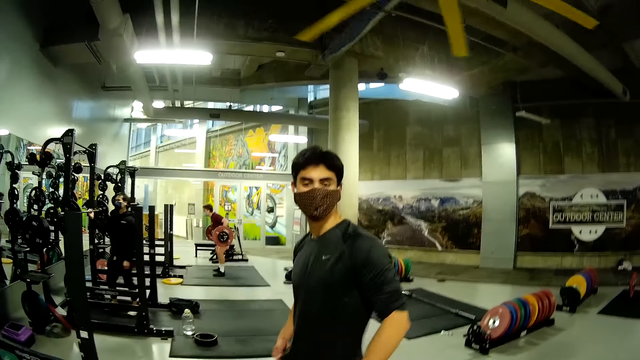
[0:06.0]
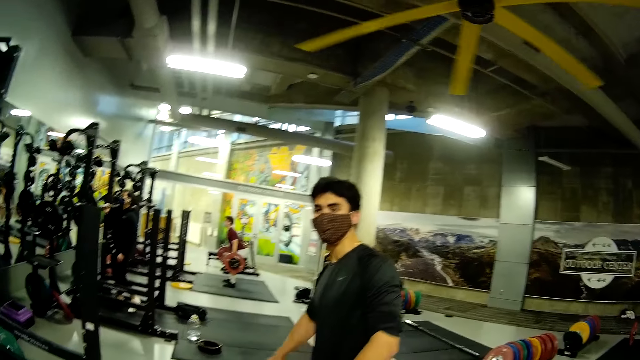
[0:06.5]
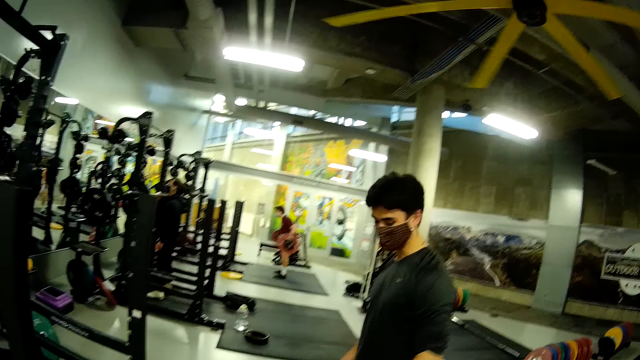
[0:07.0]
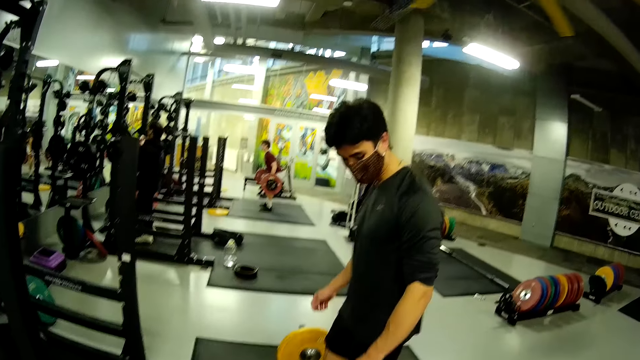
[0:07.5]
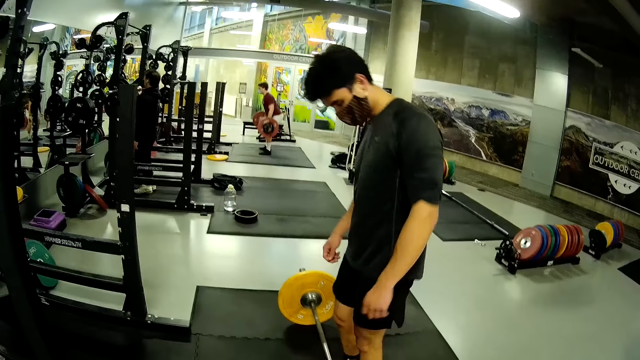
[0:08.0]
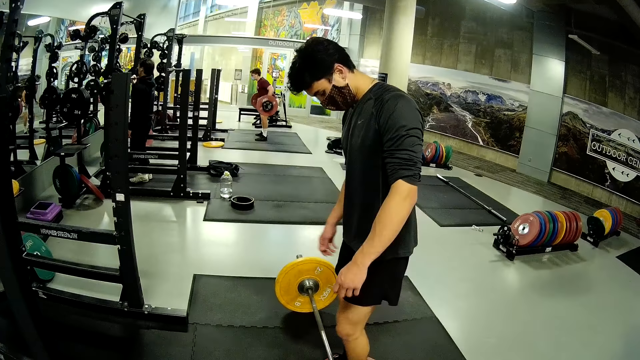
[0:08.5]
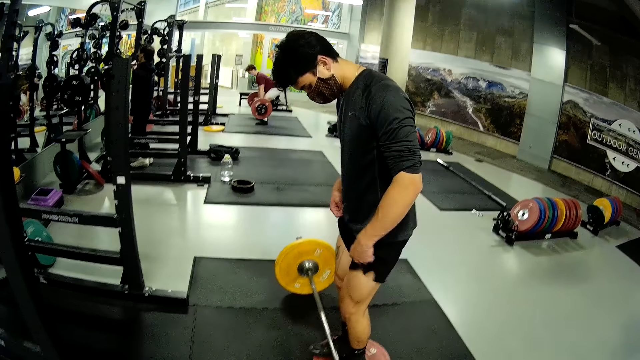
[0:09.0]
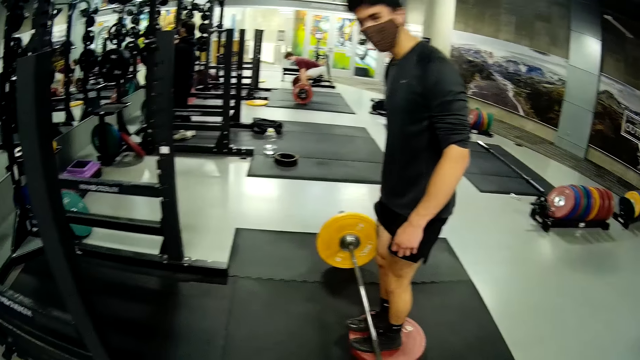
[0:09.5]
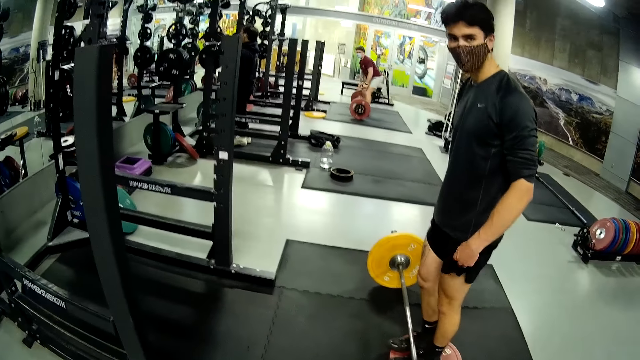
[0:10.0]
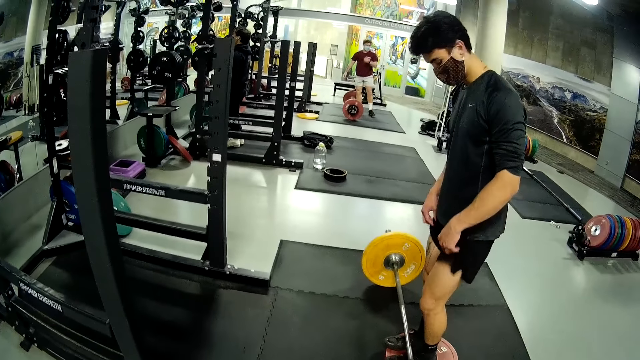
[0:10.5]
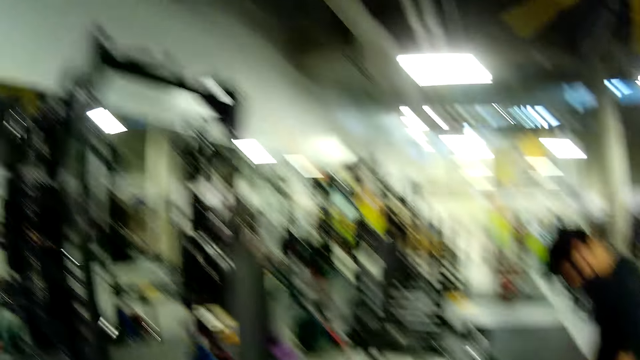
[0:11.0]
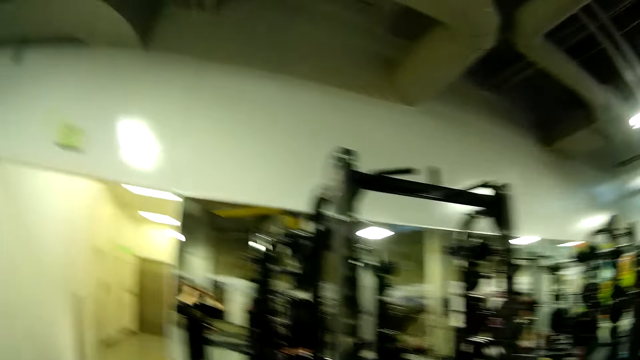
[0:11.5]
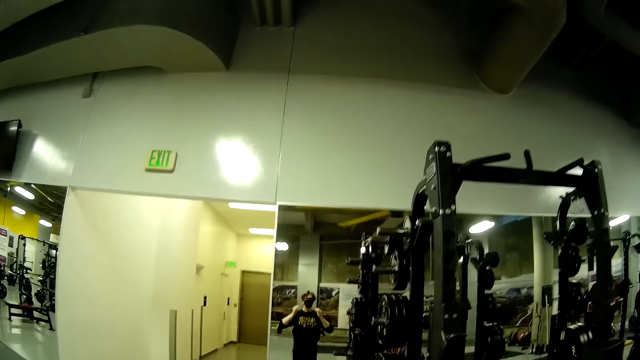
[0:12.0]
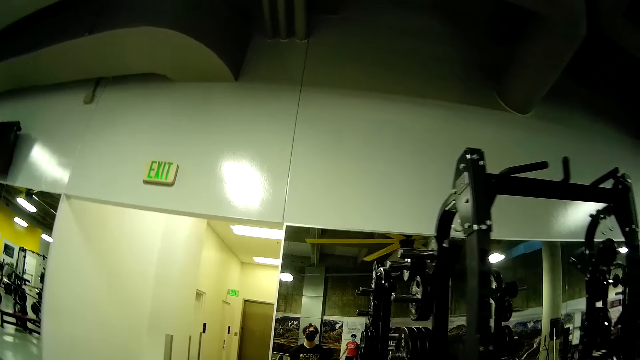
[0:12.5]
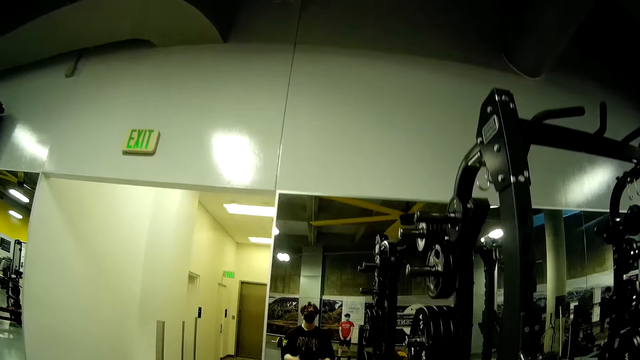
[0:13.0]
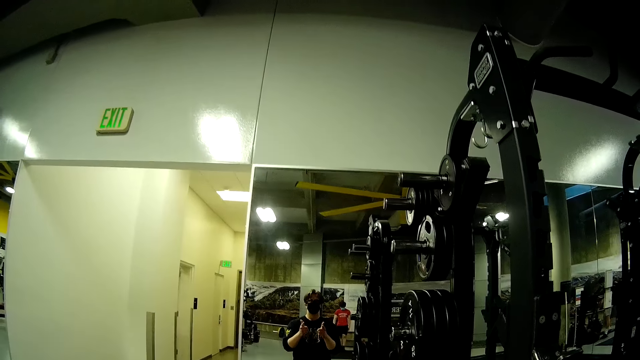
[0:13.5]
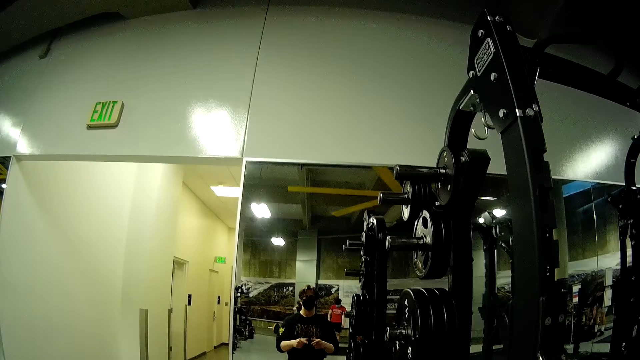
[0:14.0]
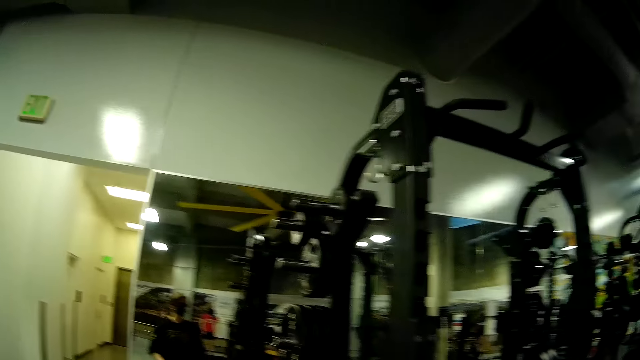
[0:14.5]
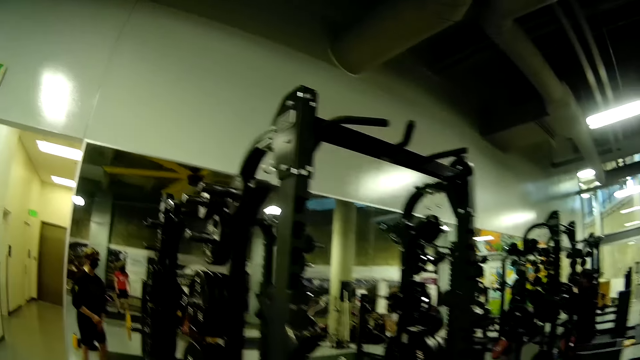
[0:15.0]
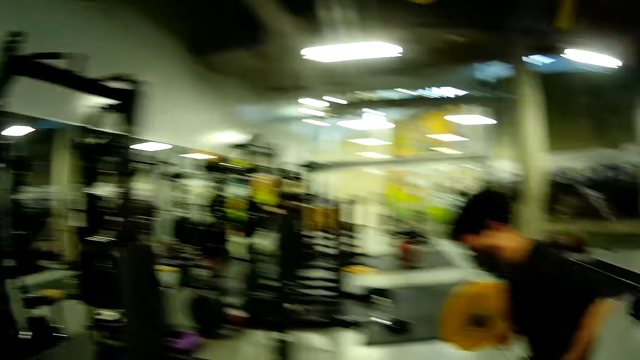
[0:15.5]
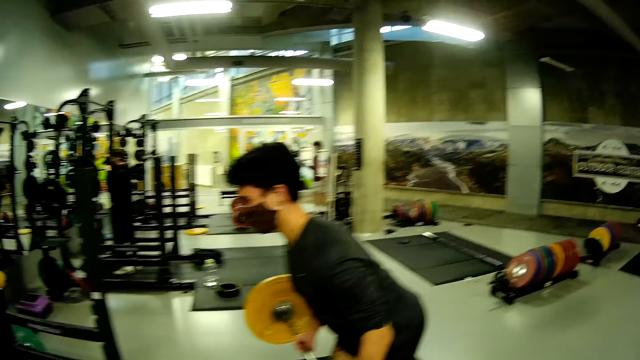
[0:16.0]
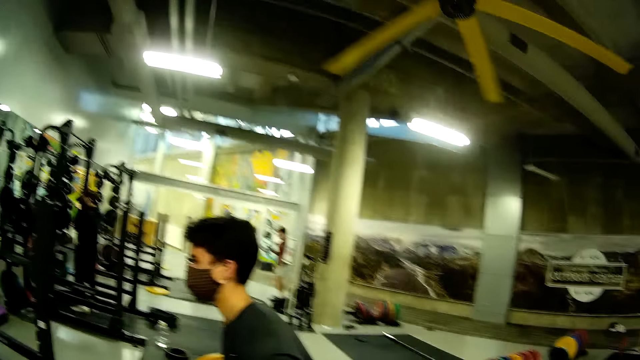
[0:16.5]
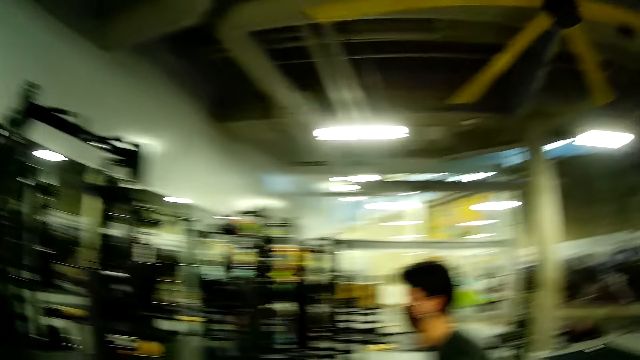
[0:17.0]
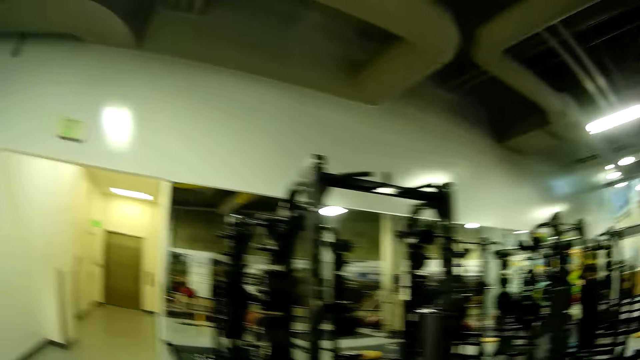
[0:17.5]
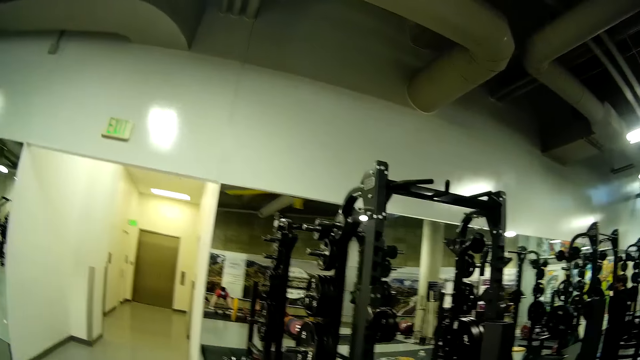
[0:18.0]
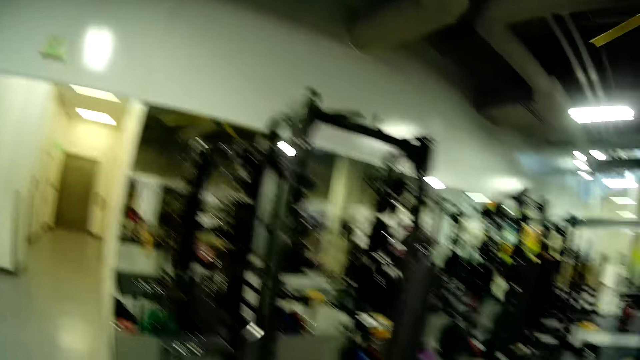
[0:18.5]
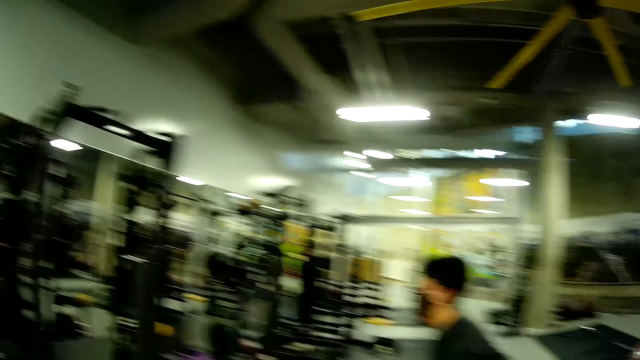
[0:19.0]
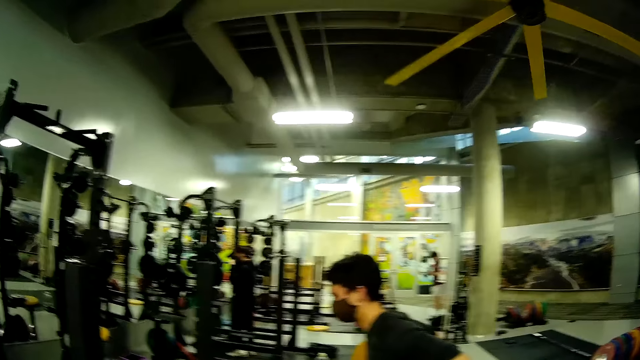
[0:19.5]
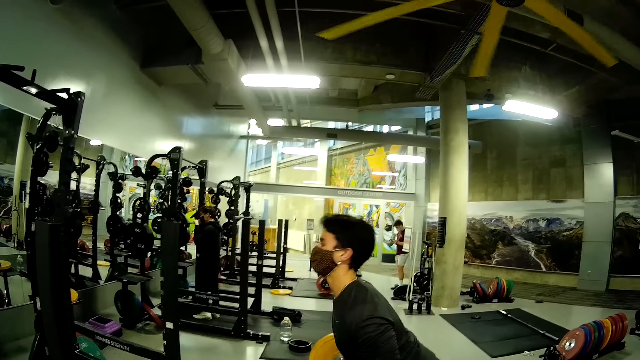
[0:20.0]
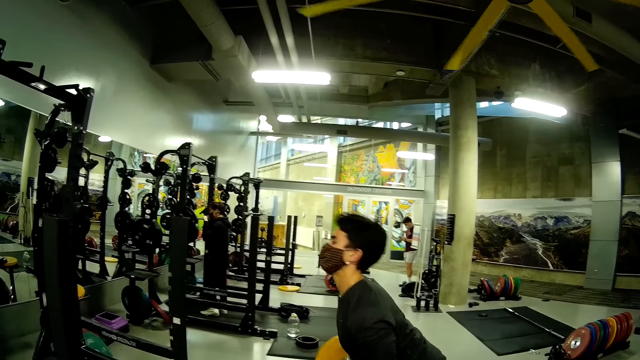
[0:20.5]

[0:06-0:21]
A man stretches. The man folds his shorts. Another man drops the barbell with both hands. The camera wearer stares at the mirror. The first man touches a pair of glasses with his hands. The camera wearer adjusts the camera on his head. He gestures on the mirror. A third man kicks the barbell with his right leg. The camera wearer stares at the first man. The first man lifts the barbell with both hands. The third man holds the barbell with his hands. A fourth man operates a phone with his hands. The camera wearer converses with the first man.

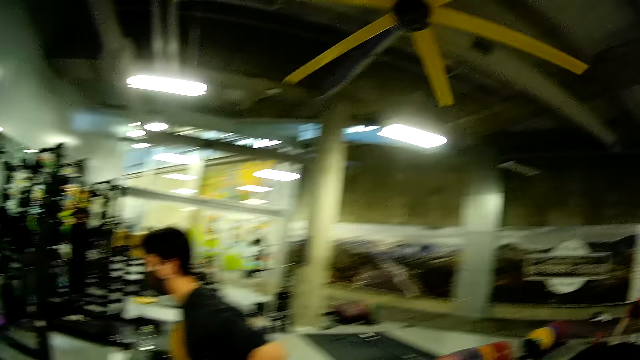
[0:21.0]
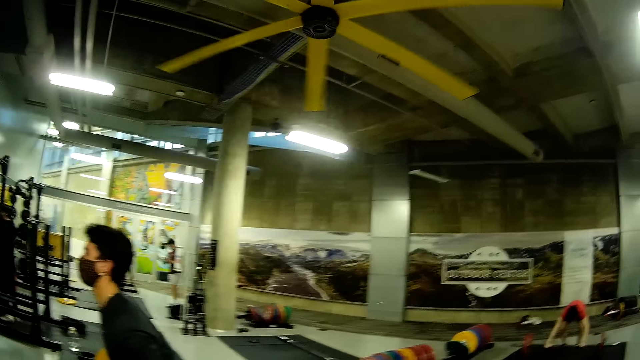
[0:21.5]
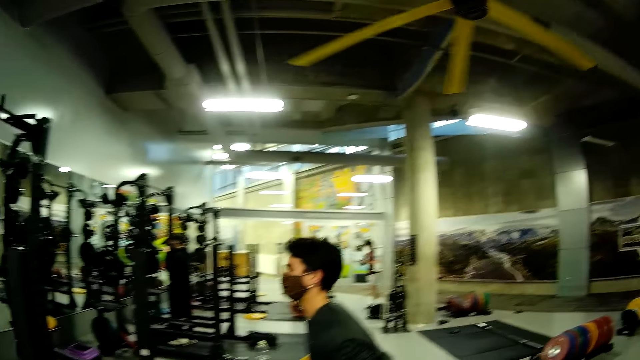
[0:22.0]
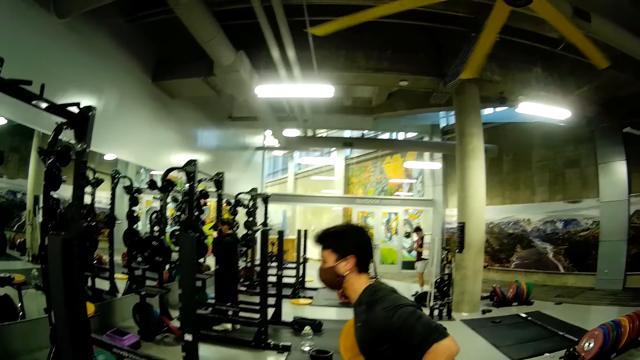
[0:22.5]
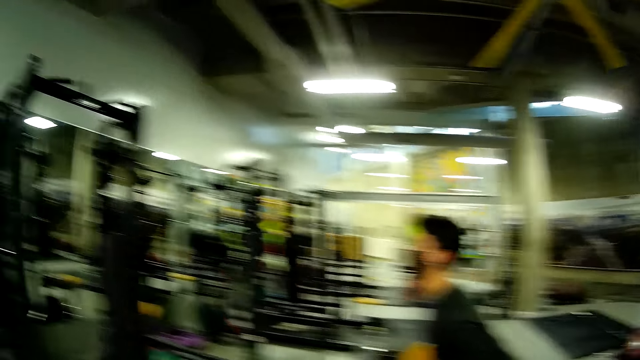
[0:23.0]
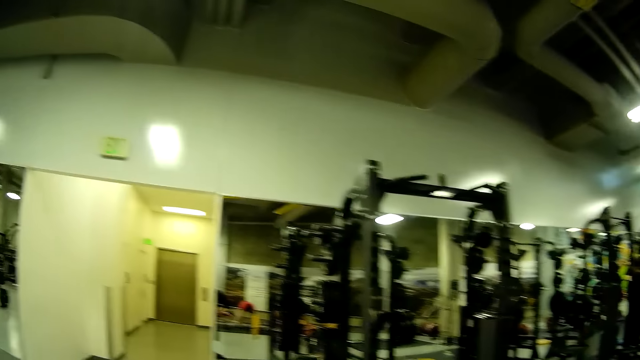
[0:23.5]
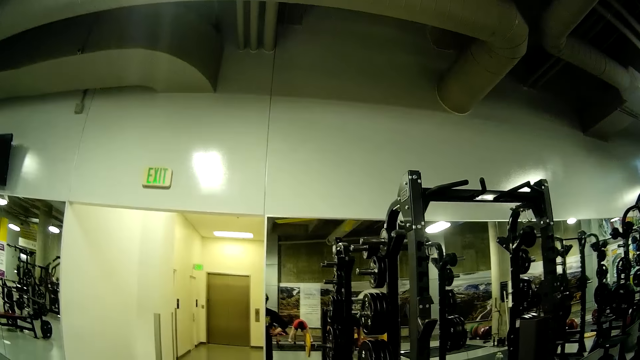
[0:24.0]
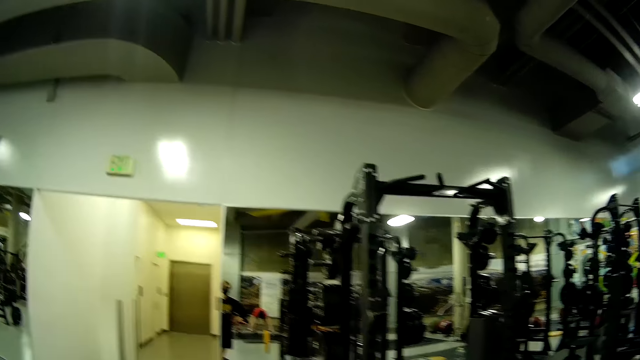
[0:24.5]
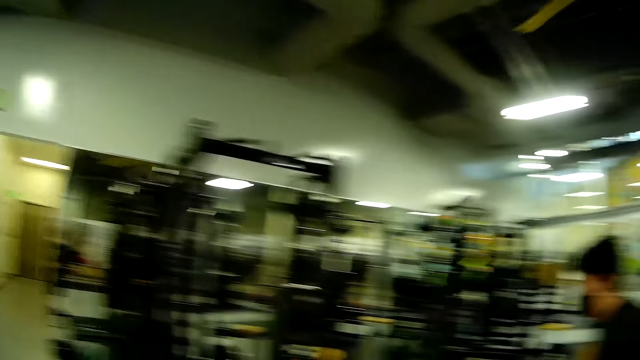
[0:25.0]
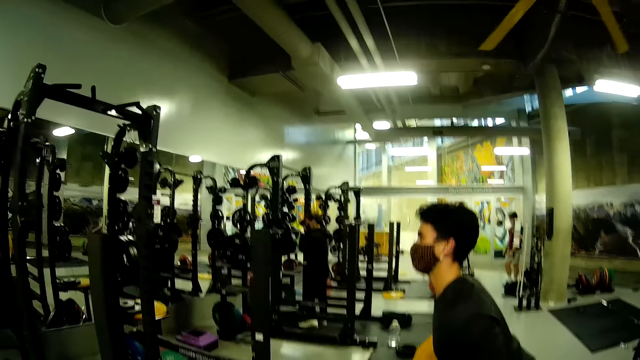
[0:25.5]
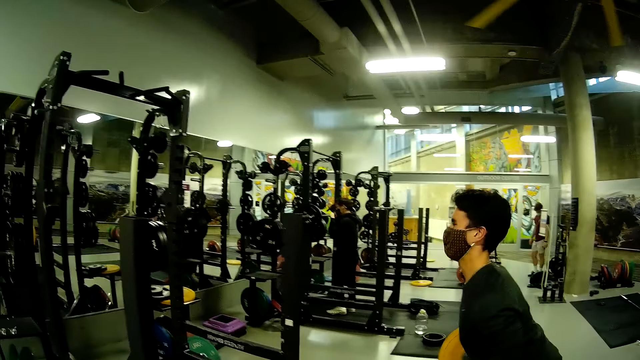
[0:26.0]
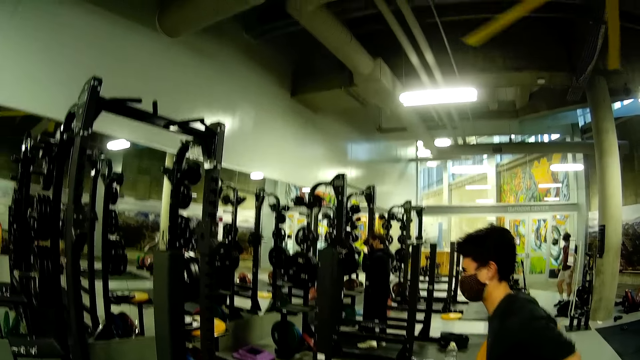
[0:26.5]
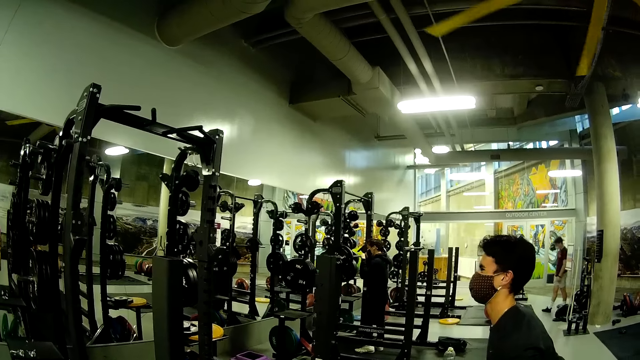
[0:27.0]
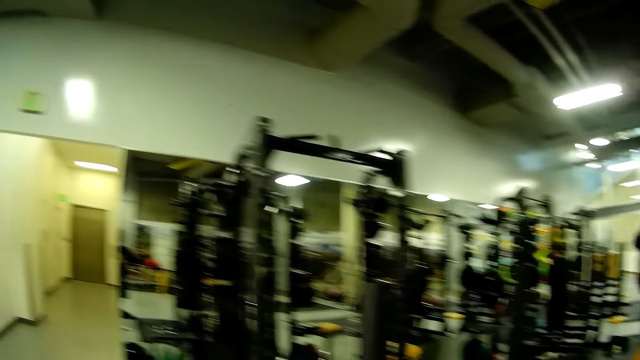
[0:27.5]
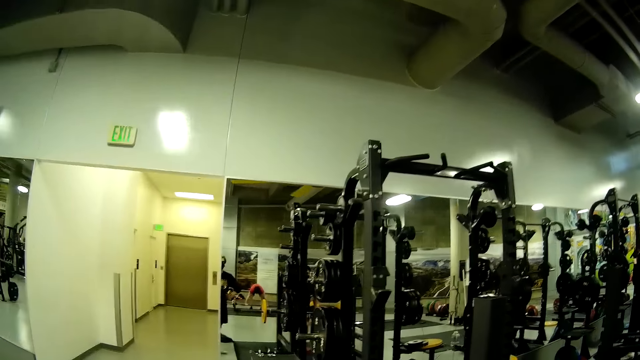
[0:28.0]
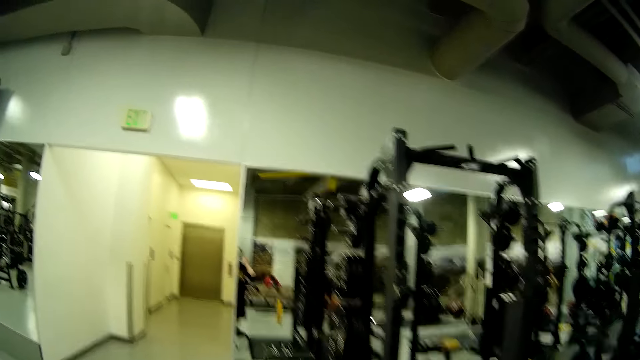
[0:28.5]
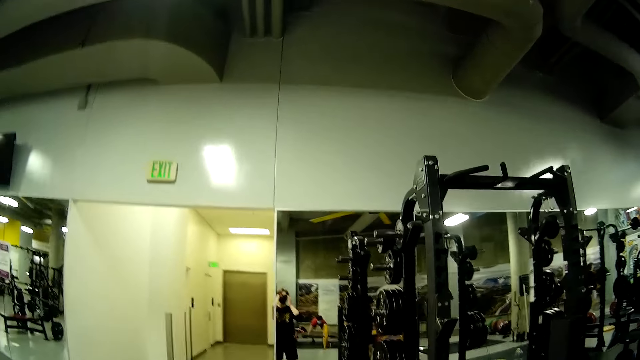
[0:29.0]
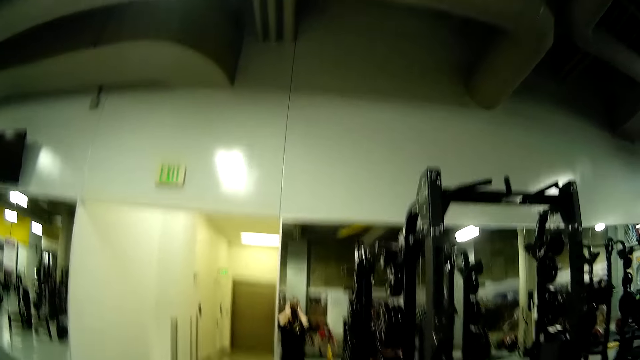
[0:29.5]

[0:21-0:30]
The camera wearer stares at the mirror. He adjusts the mask on his face.
